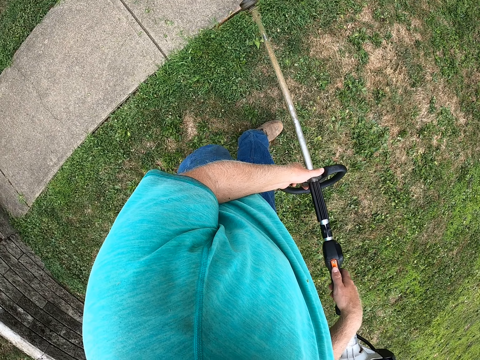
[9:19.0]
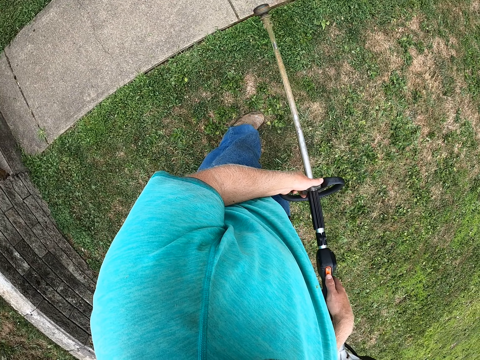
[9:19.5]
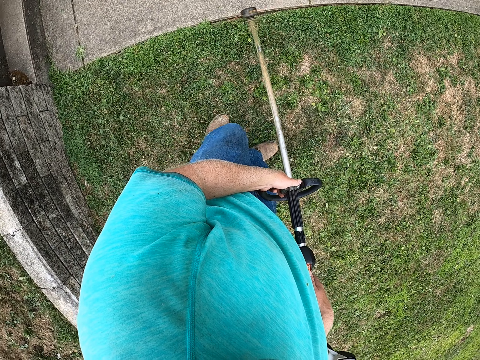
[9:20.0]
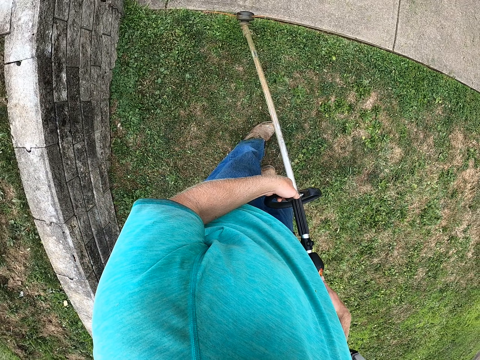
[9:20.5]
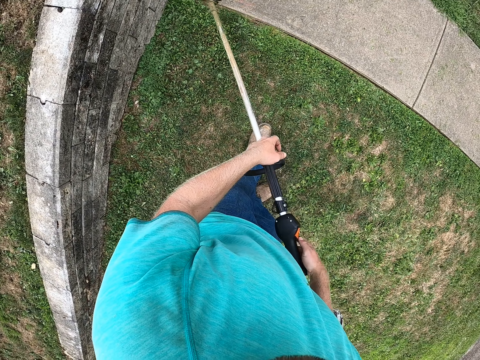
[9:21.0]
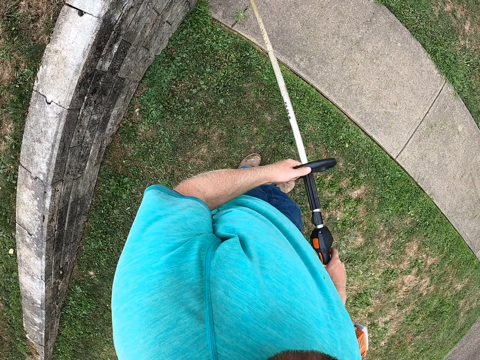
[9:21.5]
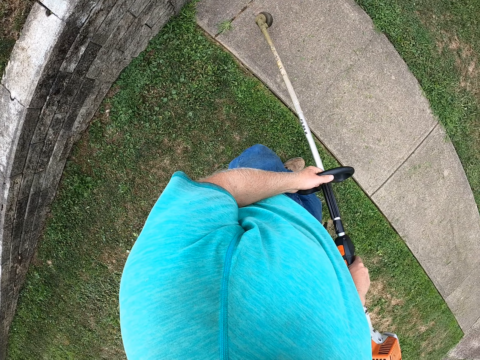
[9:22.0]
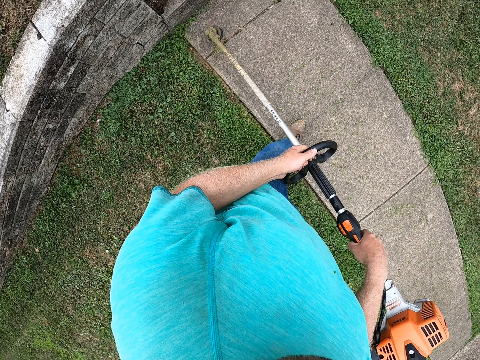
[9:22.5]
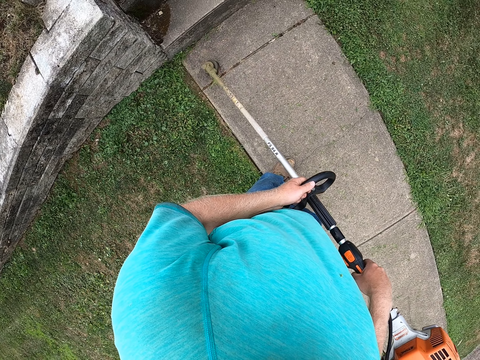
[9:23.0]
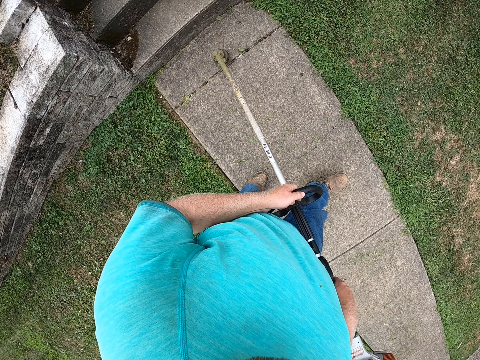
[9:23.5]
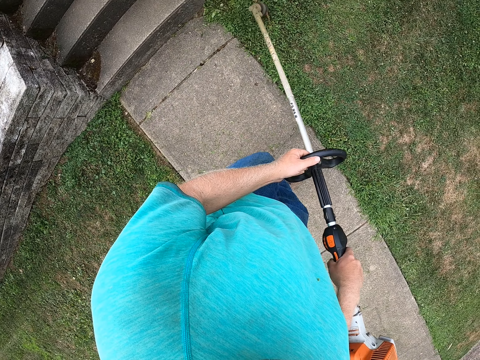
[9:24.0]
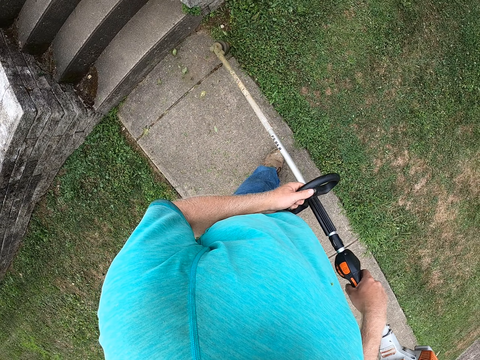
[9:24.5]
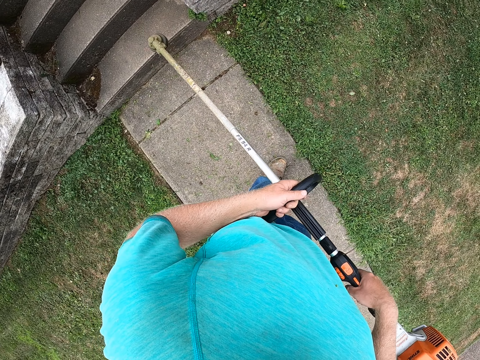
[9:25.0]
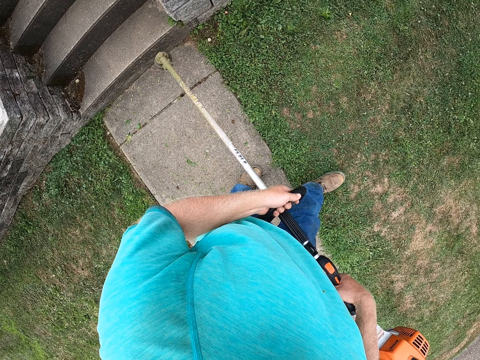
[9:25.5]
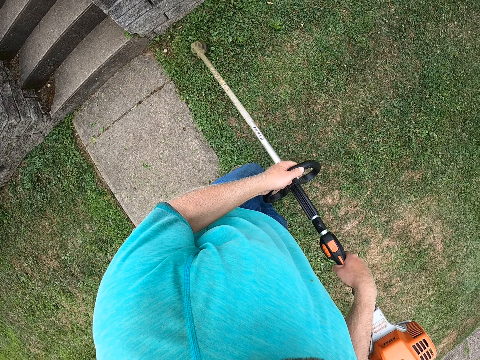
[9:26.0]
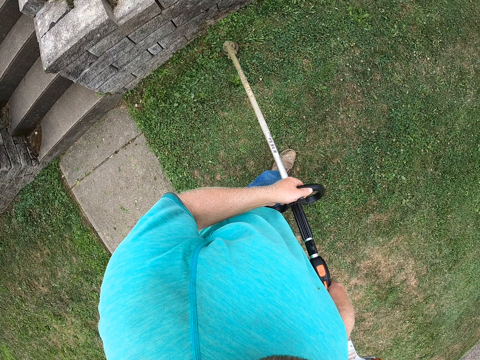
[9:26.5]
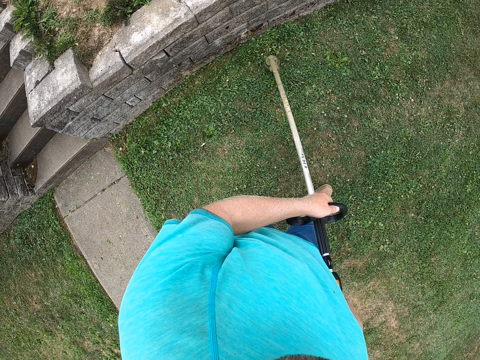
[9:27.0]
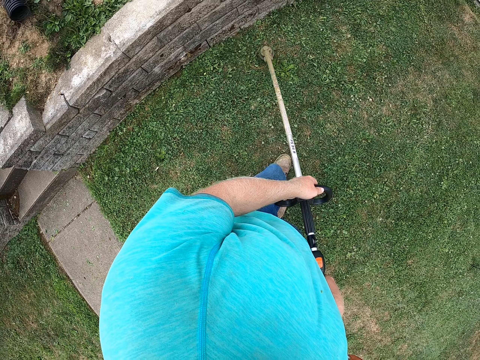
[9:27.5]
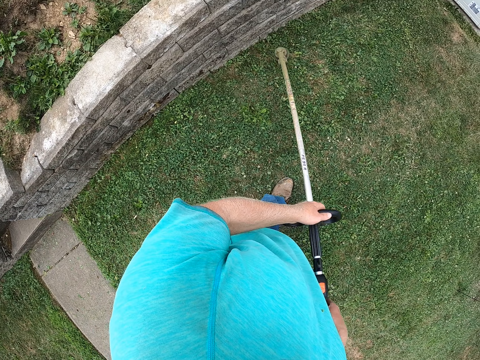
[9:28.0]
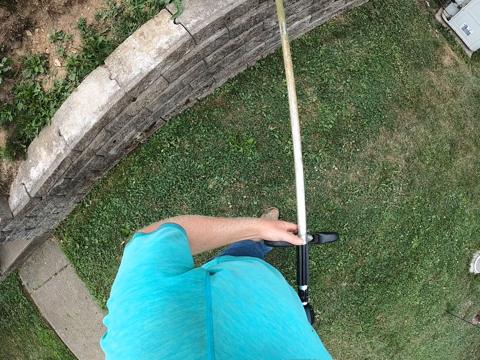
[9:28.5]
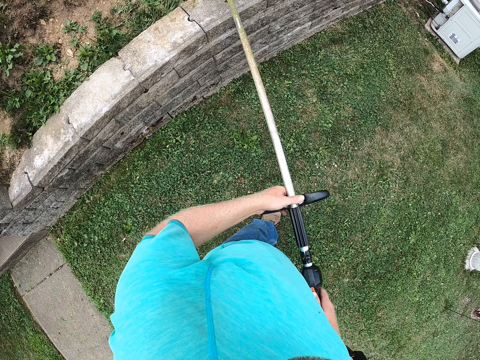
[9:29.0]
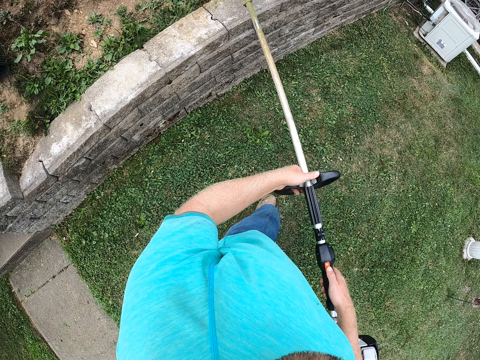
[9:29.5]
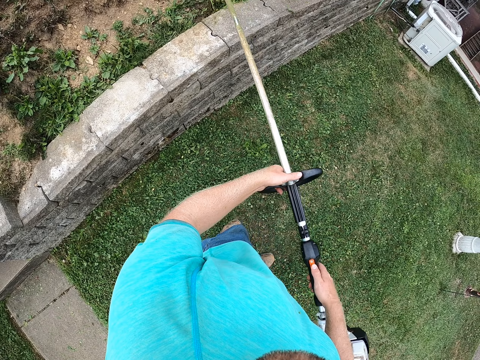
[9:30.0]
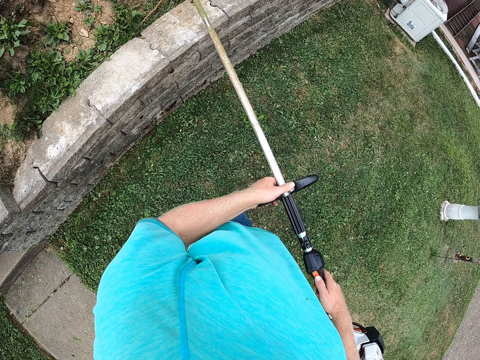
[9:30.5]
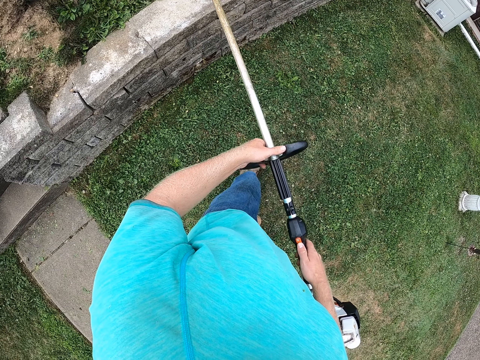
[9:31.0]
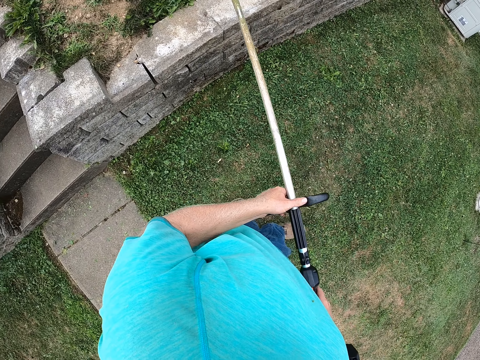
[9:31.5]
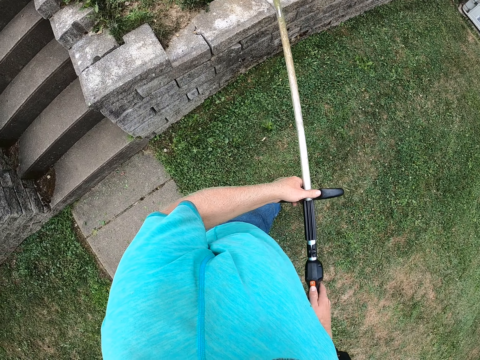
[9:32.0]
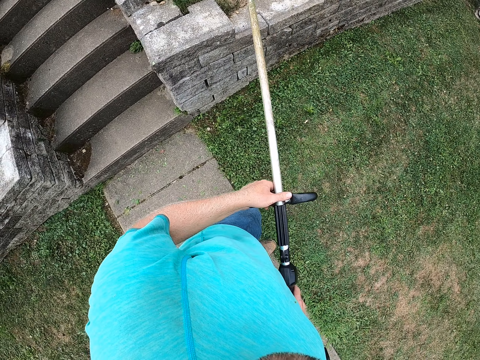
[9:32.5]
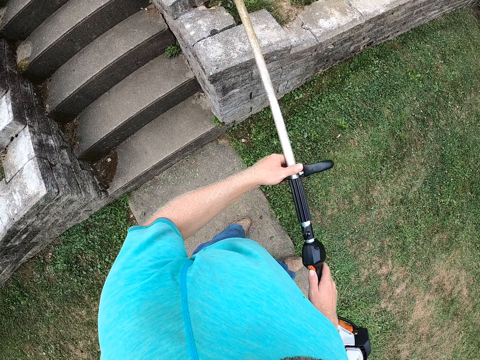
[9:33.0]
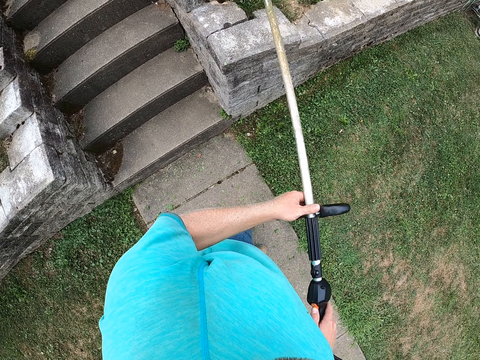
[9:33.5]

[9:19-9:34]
The camera wearer turns the lawn edger with his left hand. He edges the lawn with the lawn edger in his hands. He turns the lawn edger with his left hand. He edges the lawn with the lawn edger in his hands.

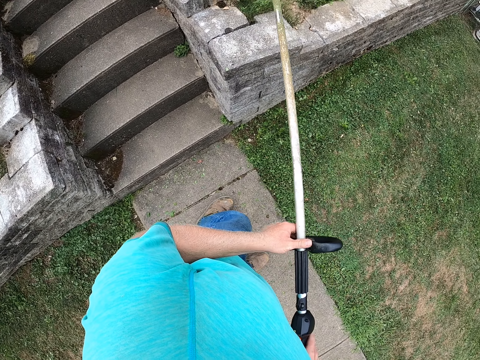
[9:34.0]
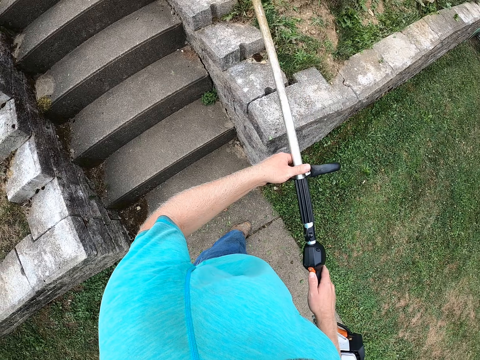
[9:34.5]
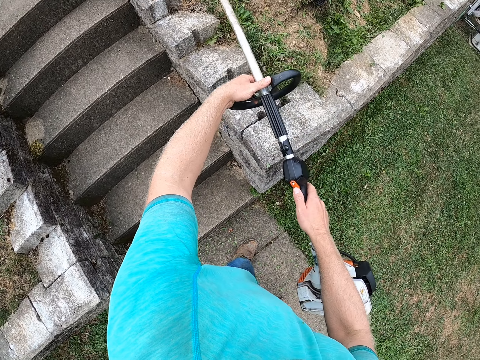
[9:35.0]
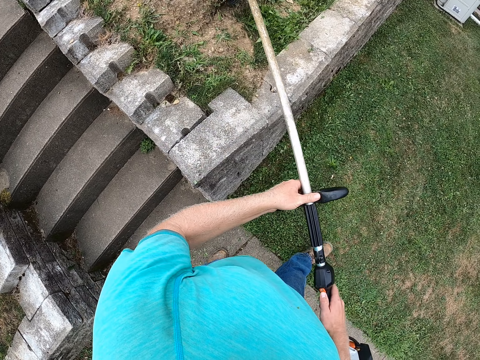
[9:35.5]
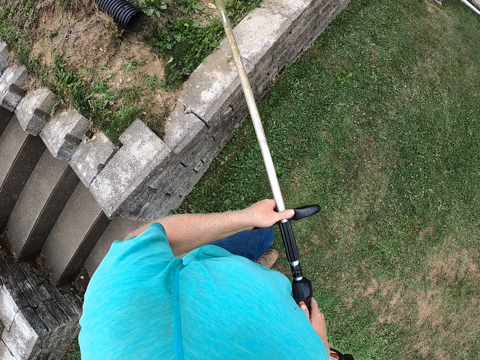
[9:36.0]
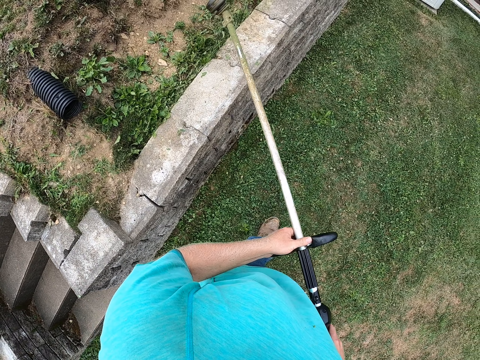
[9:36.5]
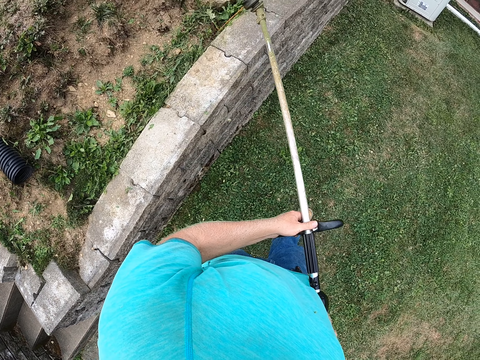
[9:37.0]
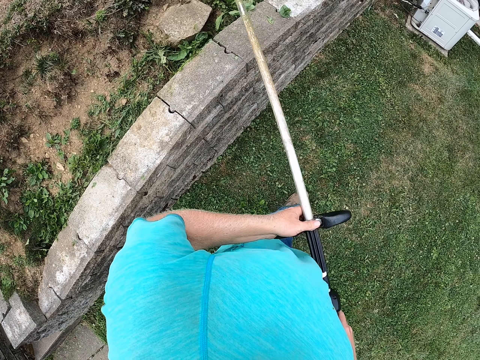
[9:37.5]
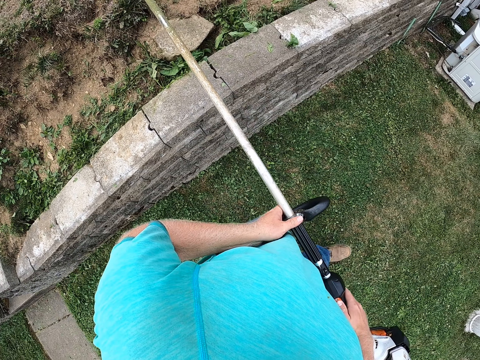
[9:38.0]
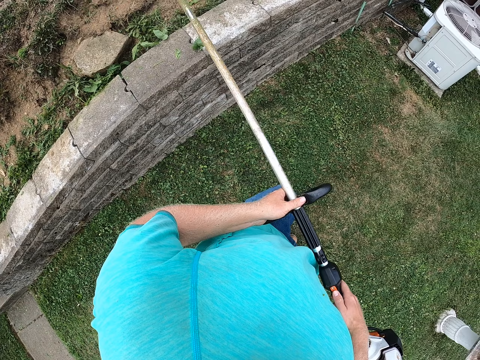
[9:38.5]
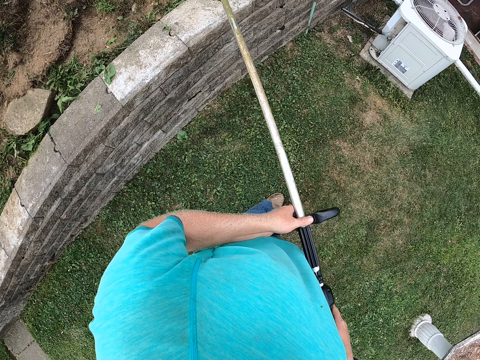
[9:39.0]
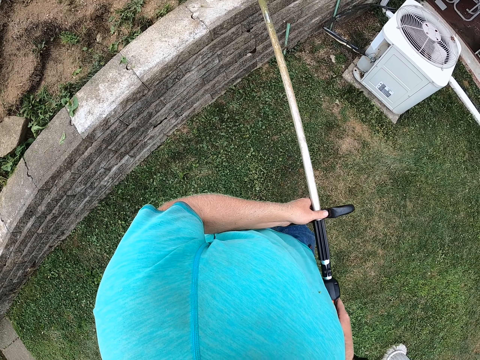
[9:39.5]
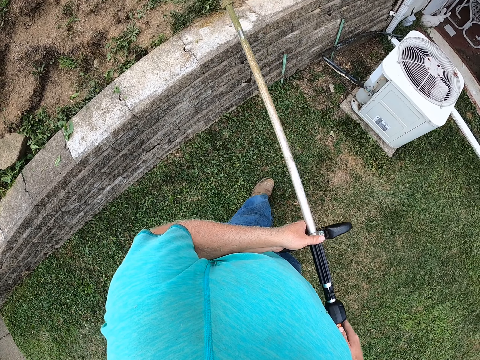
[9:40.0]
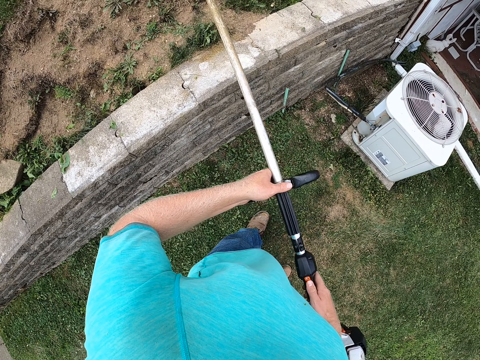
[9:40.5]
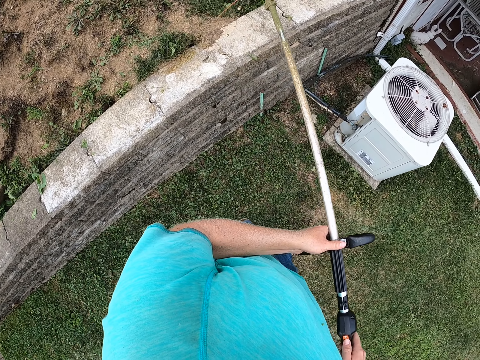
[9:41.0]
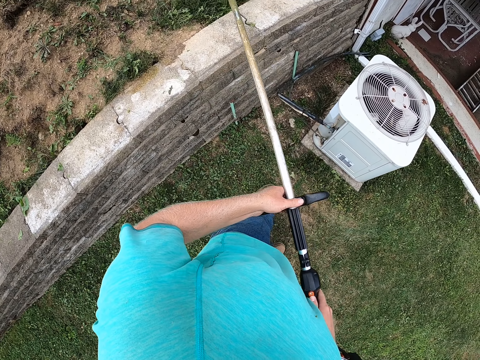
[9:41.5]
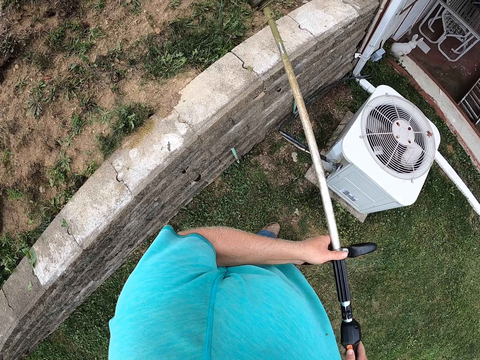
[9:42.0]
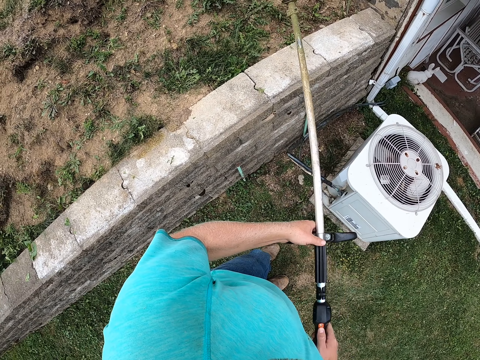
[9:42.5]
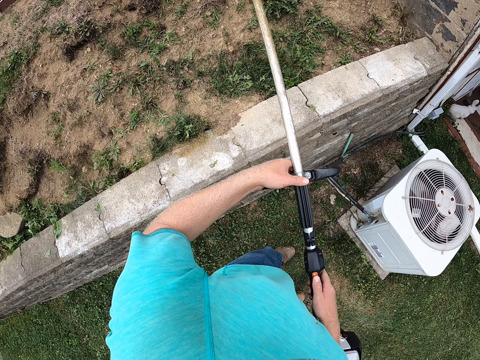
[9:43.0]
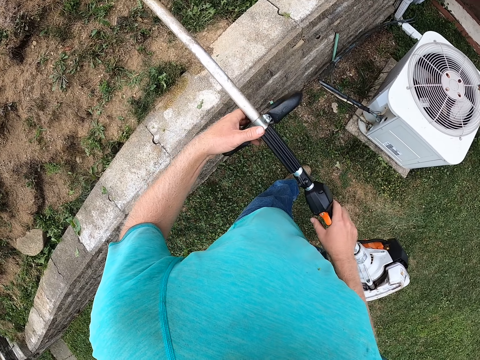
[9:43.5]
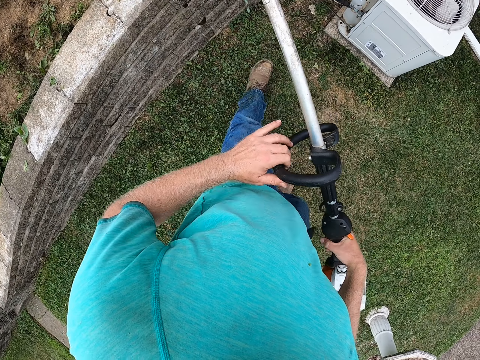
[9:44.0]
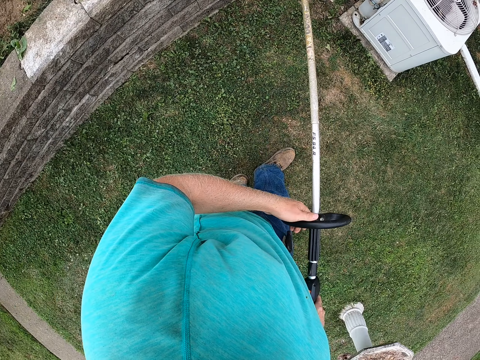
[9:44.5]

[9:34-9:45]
The camera wearer turns the lawn edger with his right hand. He holds the lawn edger with his left hand.
